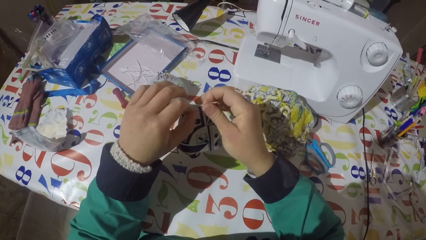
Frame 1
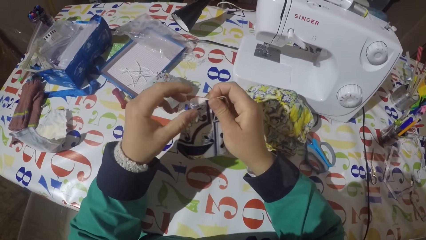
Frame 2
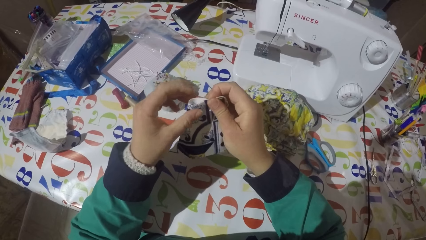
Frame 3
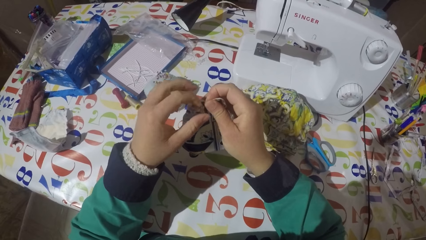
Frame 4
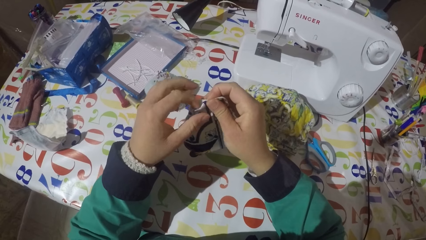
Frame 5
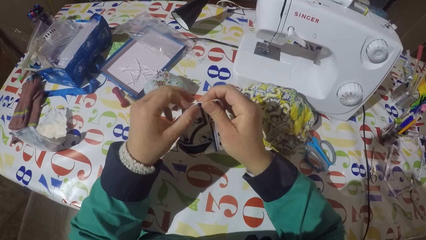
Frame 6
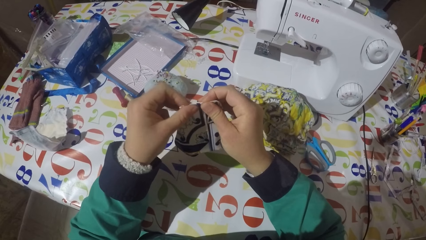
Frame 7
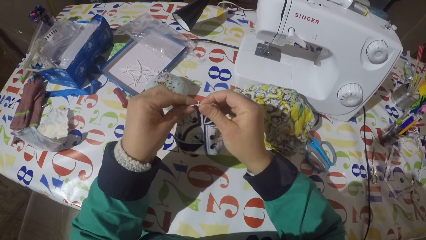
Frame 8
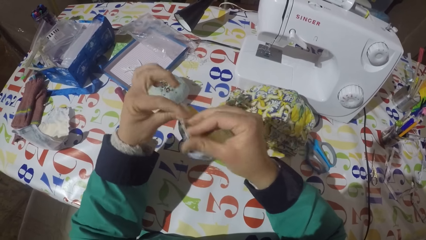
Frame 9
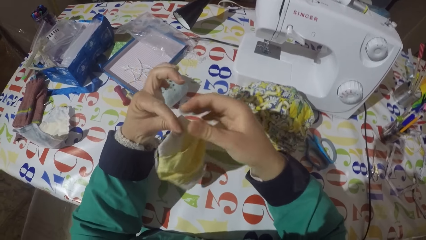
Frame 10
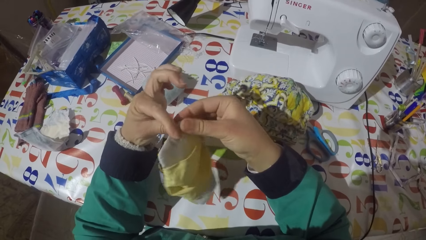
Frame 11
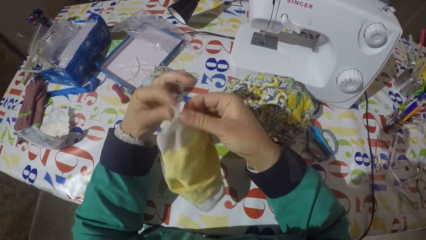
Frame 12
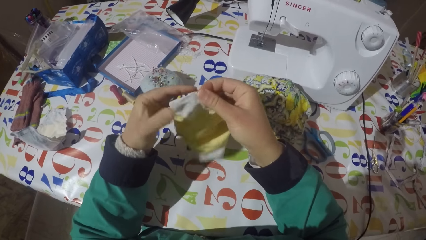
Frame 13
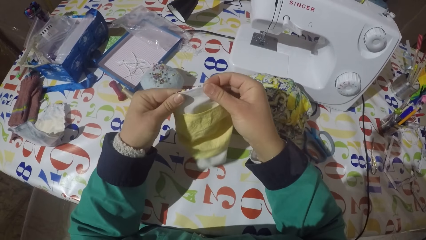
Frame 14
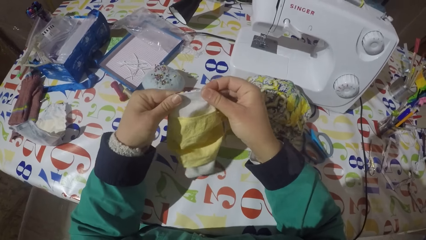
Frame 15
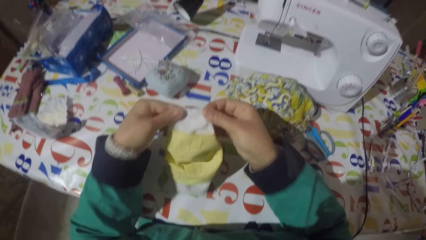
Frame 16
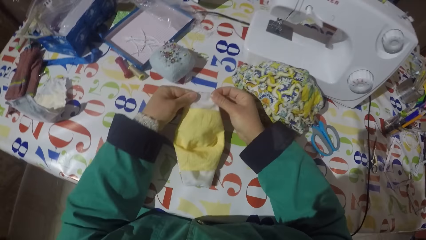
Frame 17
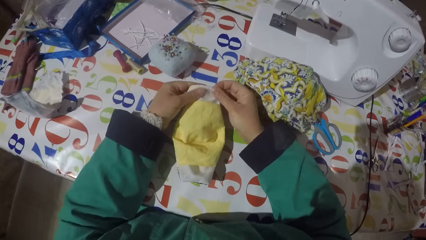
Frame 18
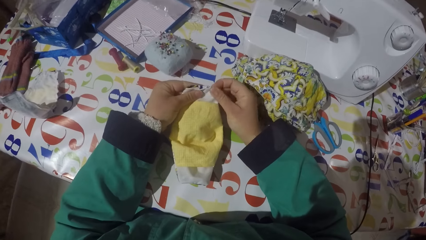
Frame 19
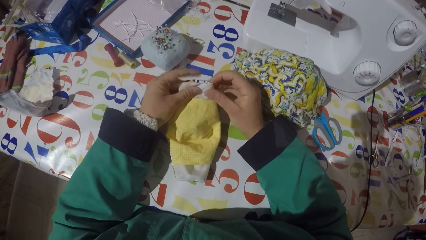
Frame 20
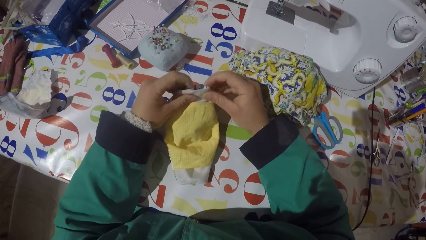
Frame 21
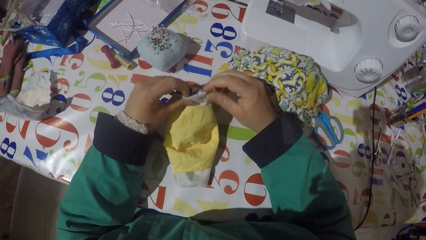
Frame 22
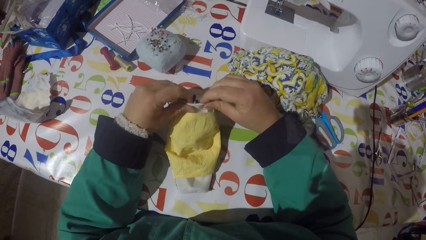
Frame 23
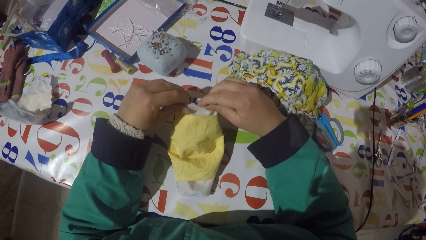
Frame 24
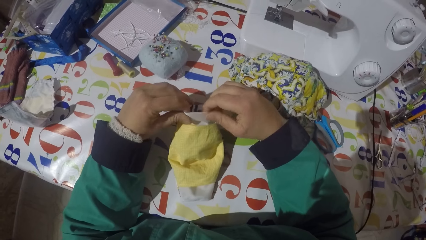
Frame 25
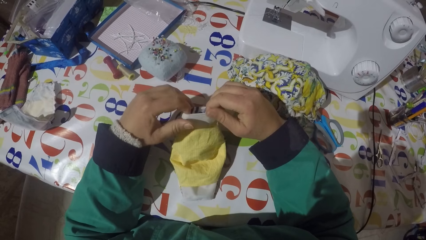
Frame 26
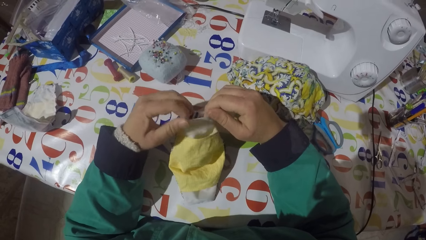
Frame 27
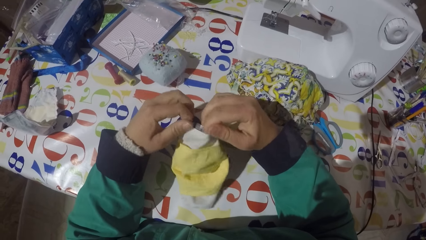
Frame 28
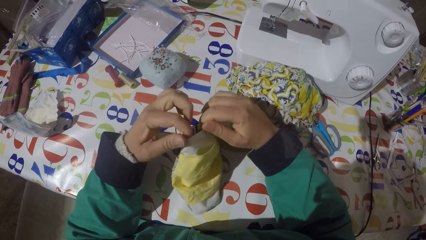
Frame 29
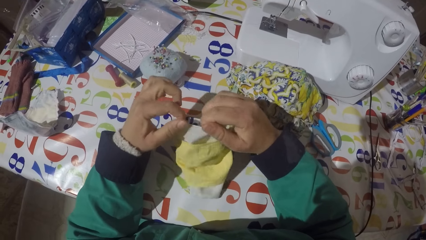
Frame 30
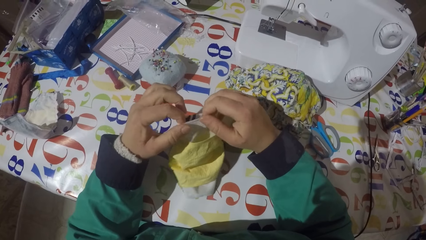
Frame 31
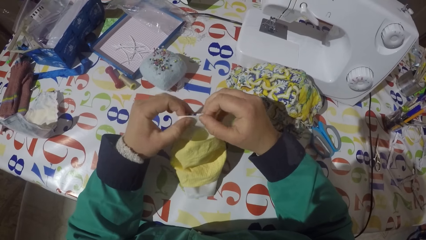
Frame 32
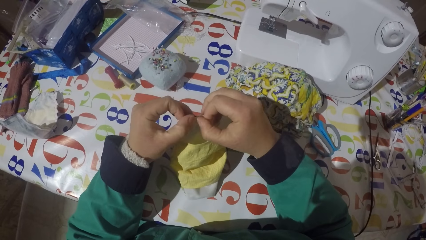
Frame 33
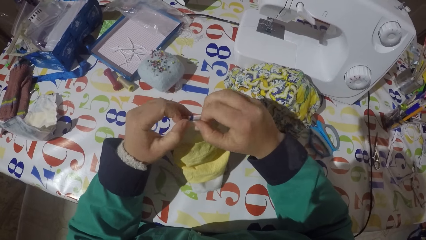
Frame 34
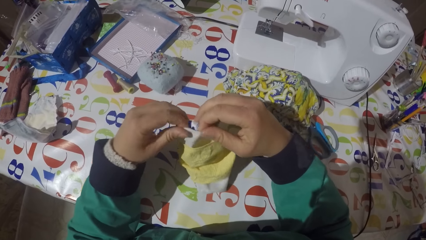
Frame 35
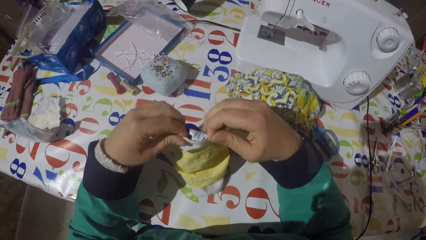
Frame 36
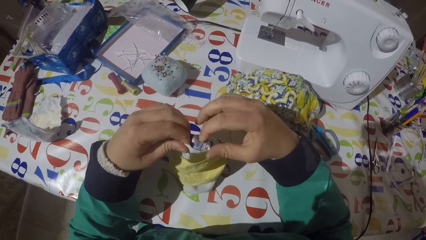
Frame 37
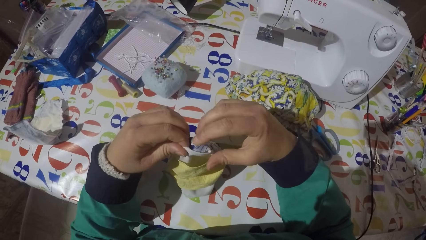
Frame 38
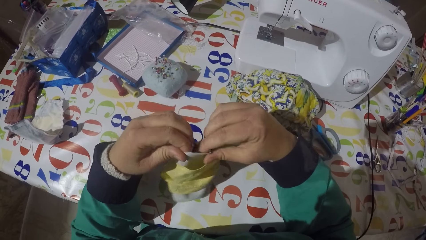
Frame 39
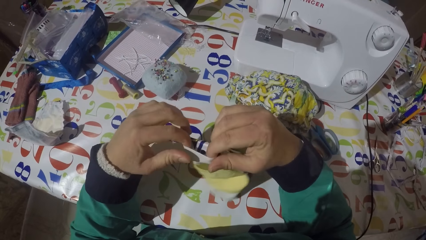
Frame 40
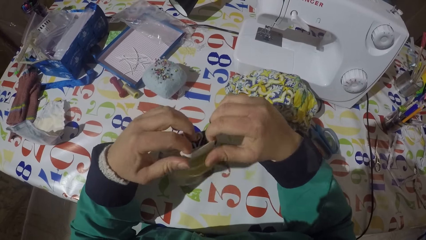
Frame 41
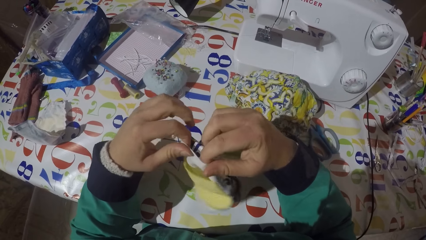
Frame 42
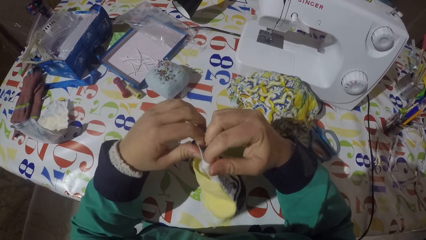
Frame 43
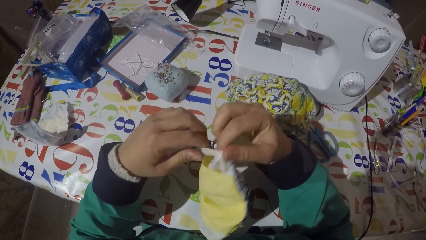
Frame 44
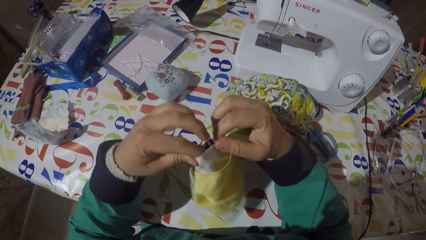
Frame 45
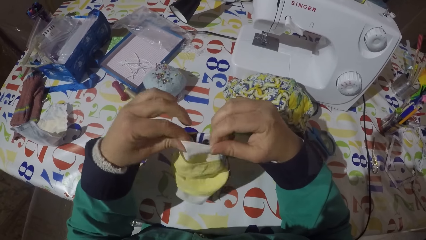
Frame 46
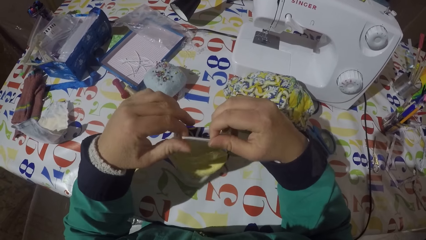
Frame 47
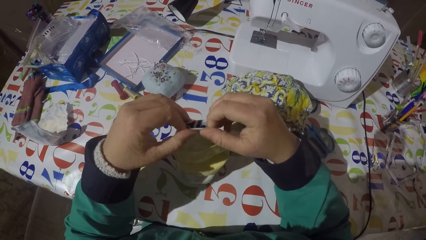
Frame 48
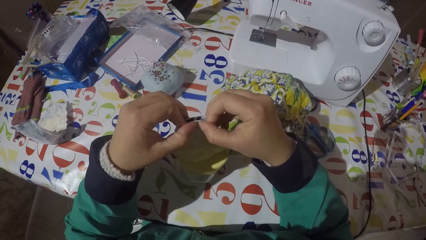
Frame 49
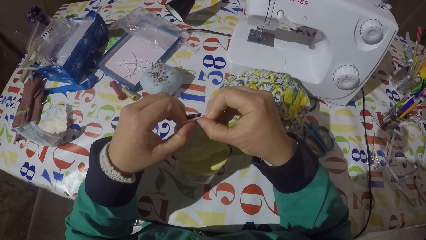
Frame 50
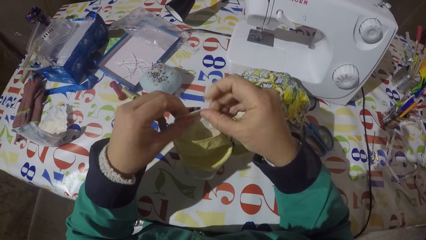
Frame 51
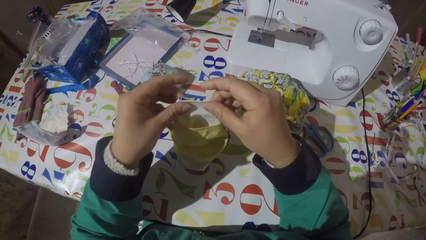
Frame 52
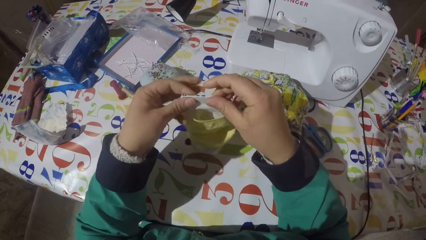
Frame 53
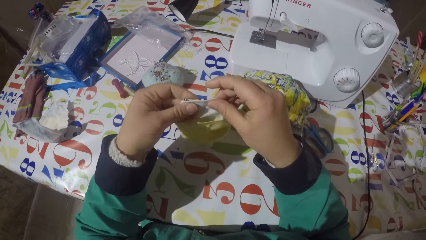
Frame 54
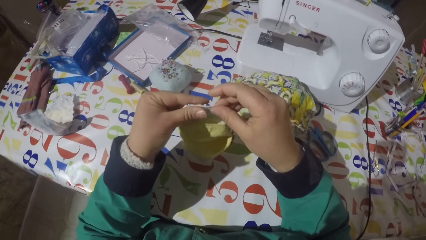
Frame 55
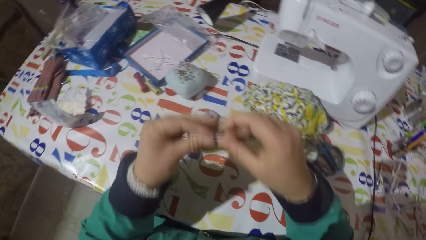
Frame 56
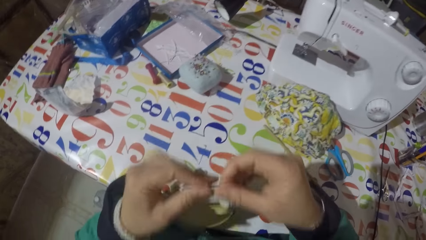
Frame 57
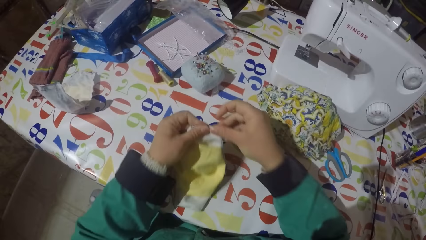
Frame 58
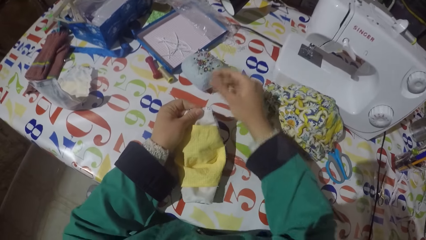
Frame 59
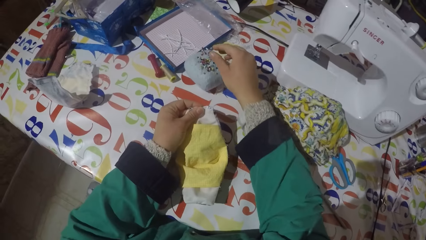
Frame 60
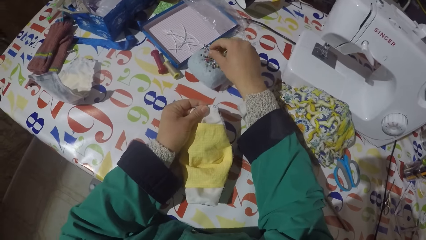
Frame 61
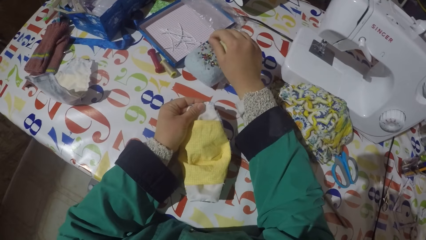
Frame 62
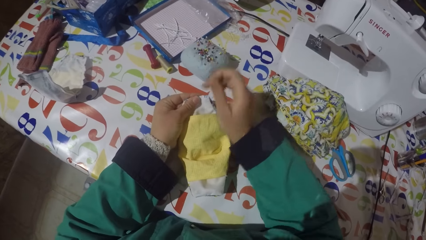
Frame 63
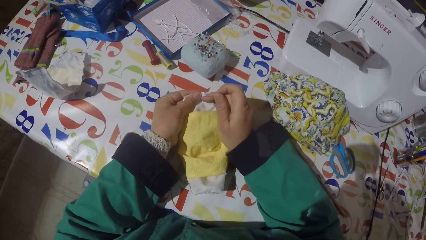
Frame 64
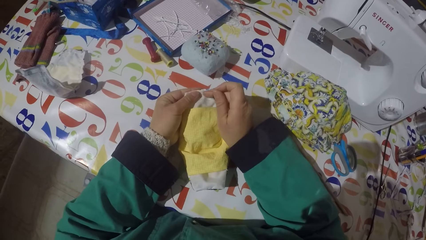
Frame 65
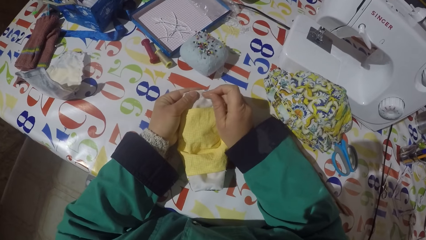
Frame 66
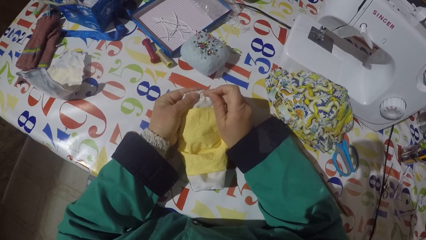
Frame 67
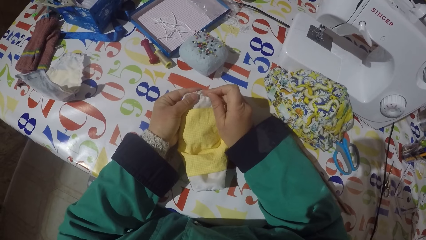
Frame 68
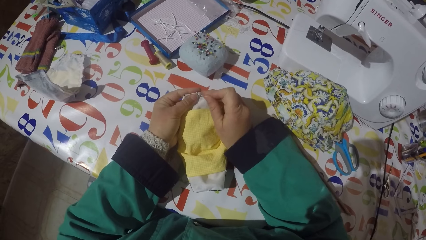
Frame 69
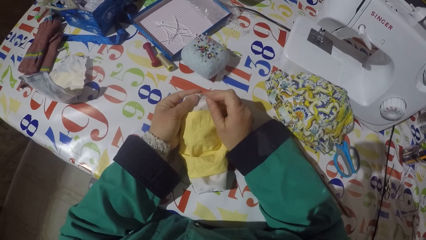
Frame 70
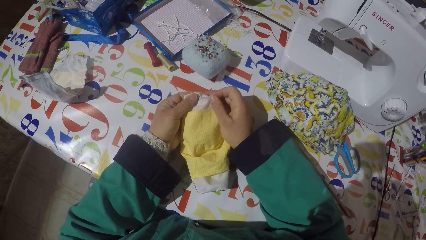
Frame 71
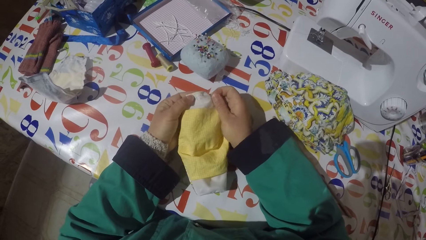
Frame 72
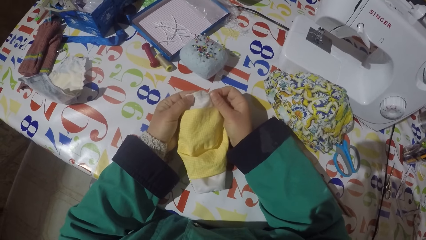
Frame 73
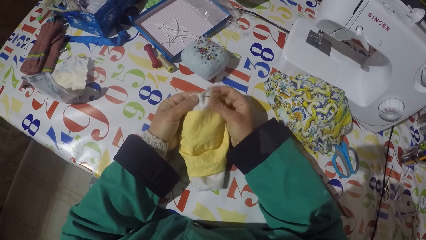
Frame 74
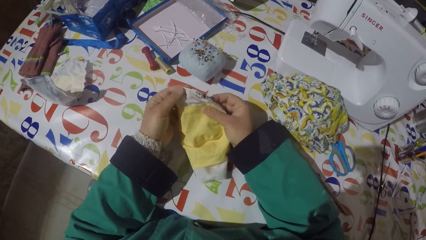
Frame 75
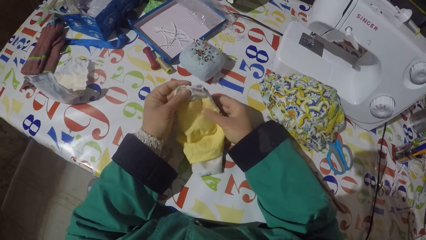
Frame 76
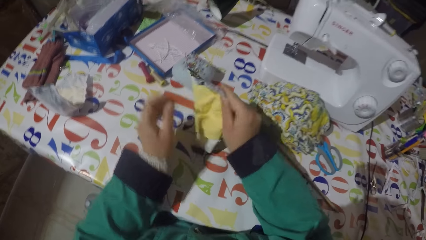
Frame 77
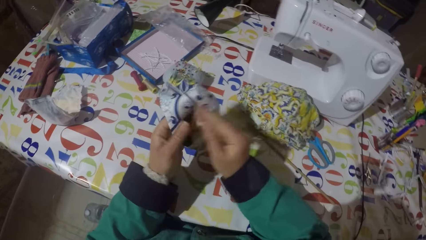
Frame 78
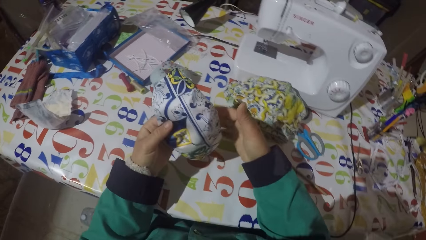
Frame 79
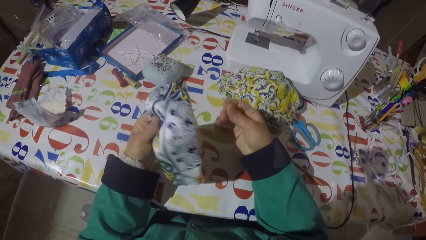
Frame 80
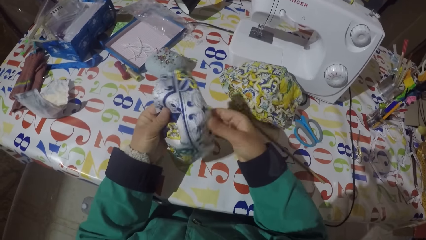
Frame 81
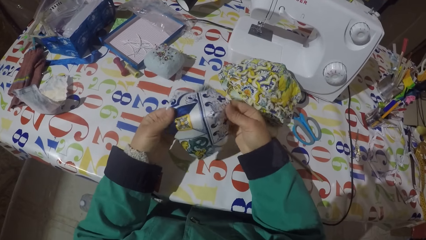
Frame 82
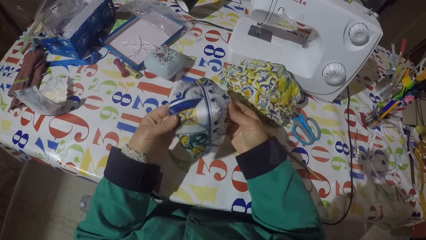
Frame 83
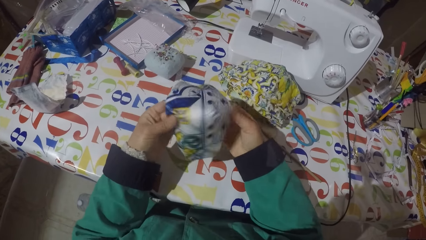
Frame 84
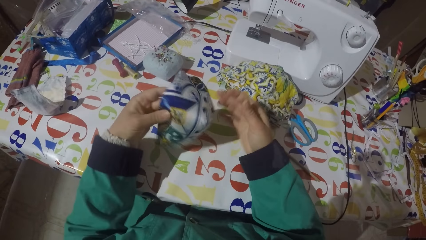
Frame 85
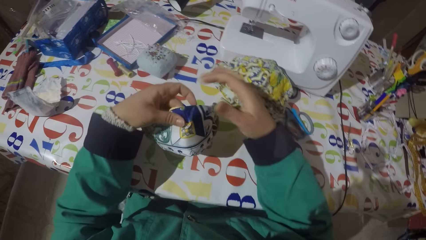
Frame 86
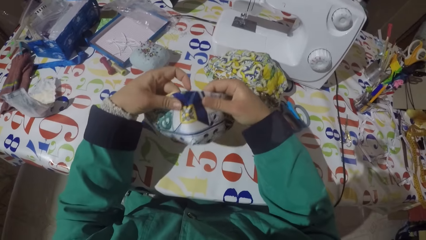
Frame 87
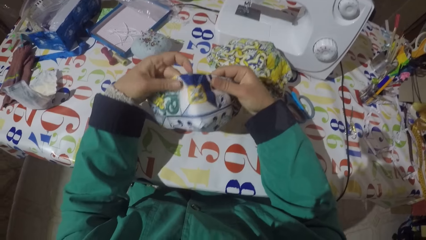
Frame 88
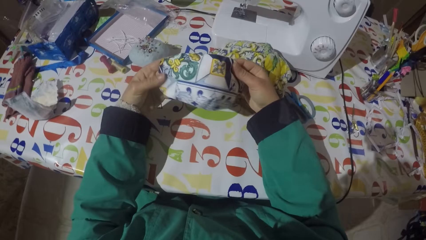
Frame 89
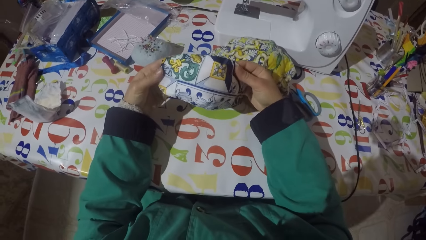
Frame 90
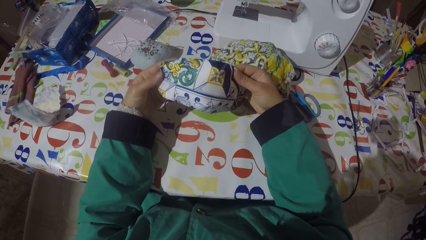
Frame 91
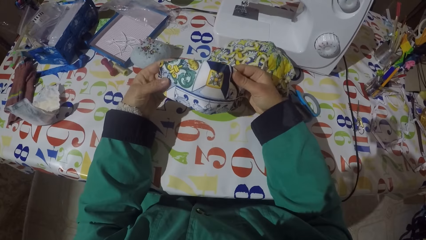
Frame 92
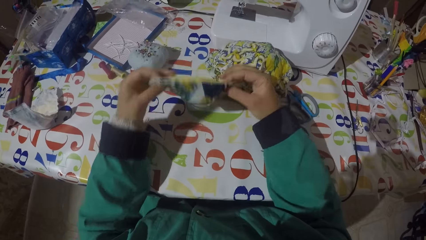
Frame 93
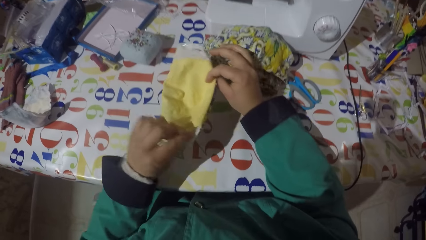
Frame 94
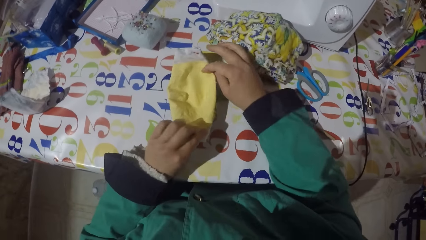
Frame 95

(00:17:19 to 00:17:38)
The camera wearer turns the piece of garment or face mask. They put the face mask on the table. They align the piece of garment. They straighten the face mask. They hold the piece of garment. They put the face mask on the table. They pick a pin from the sponge. They pin the pin on the piece of garment. They turn the piece of garment. They stretch the piece of garment. They turn the face mask.
